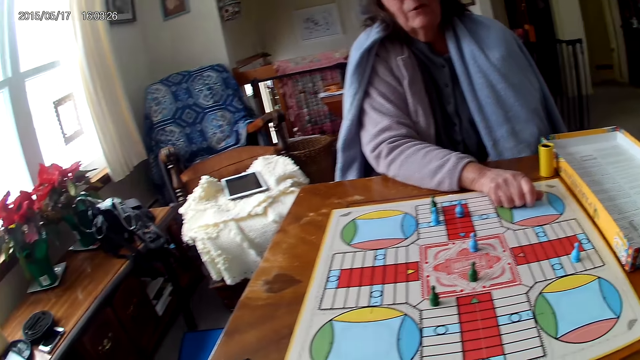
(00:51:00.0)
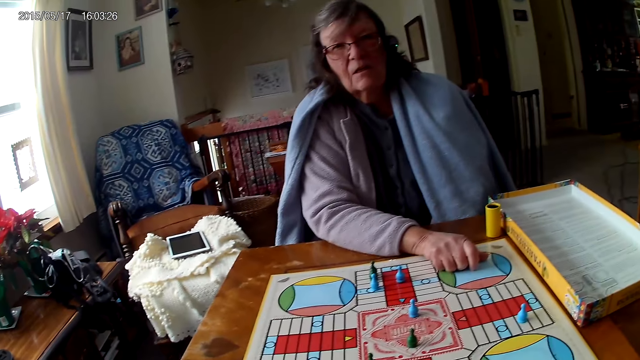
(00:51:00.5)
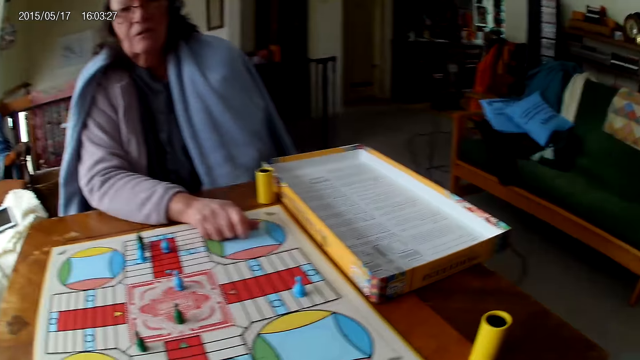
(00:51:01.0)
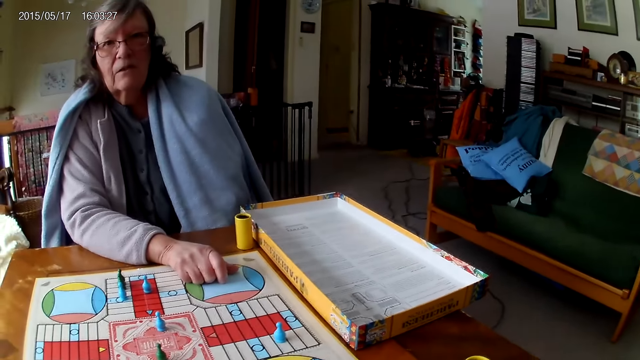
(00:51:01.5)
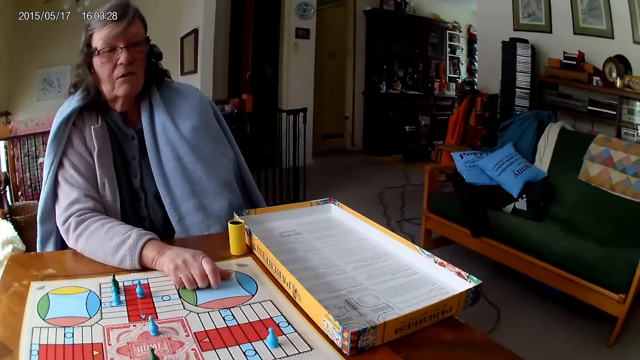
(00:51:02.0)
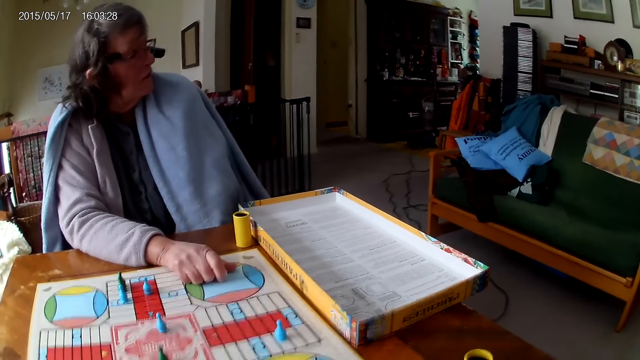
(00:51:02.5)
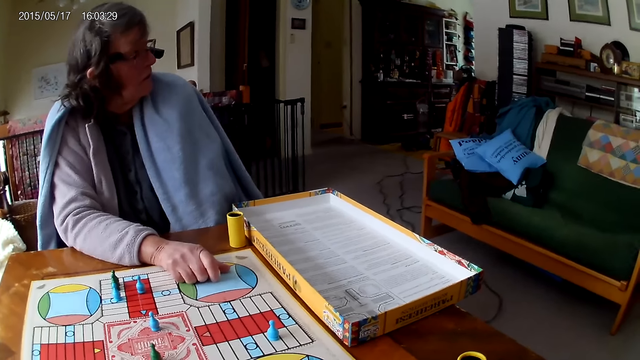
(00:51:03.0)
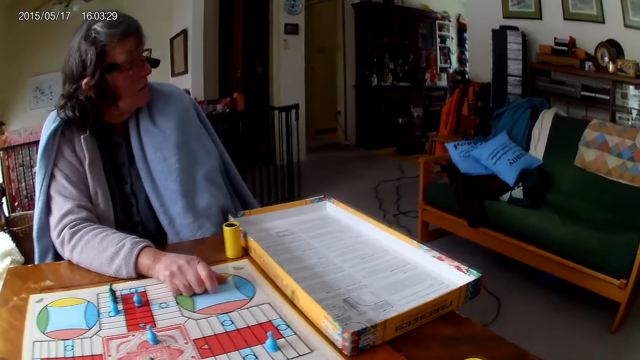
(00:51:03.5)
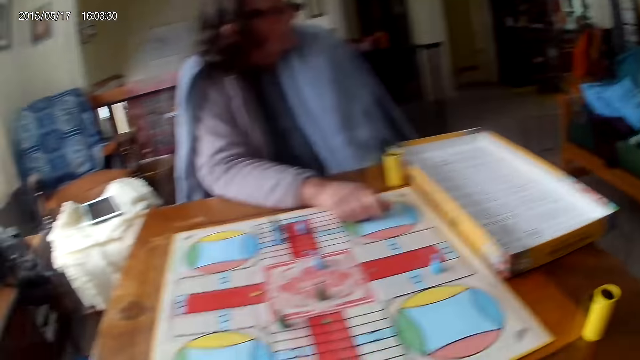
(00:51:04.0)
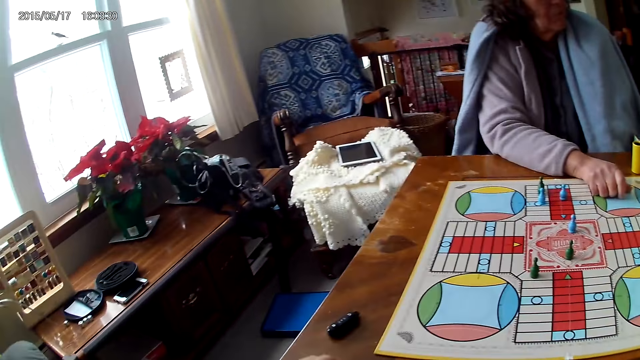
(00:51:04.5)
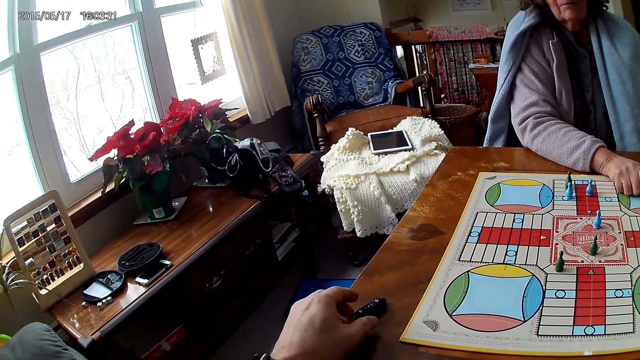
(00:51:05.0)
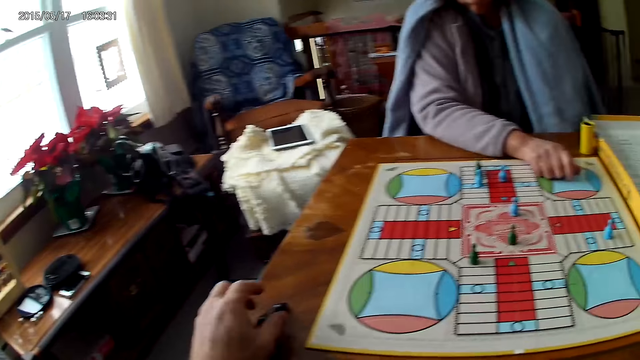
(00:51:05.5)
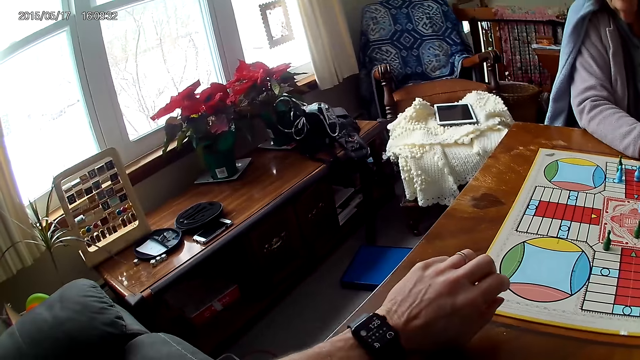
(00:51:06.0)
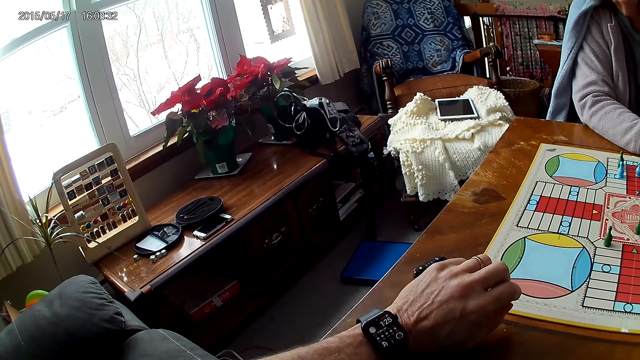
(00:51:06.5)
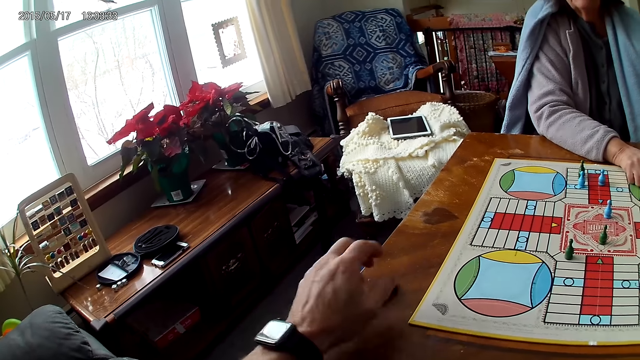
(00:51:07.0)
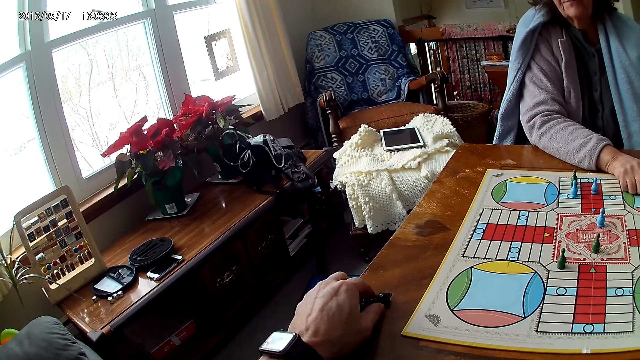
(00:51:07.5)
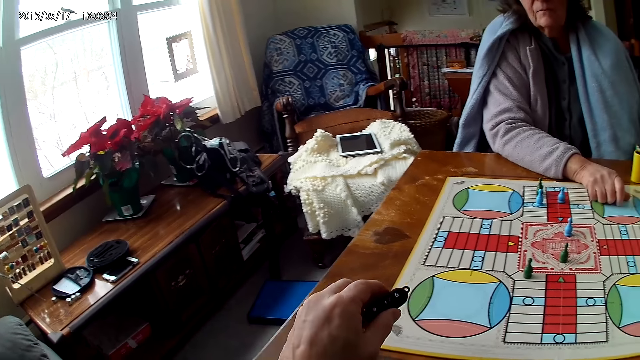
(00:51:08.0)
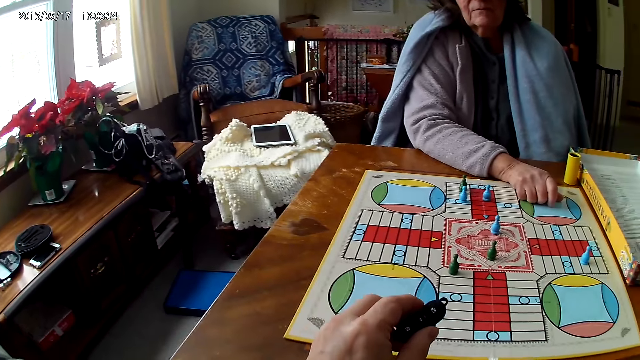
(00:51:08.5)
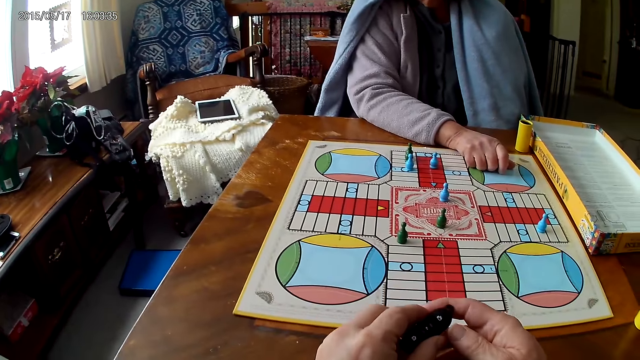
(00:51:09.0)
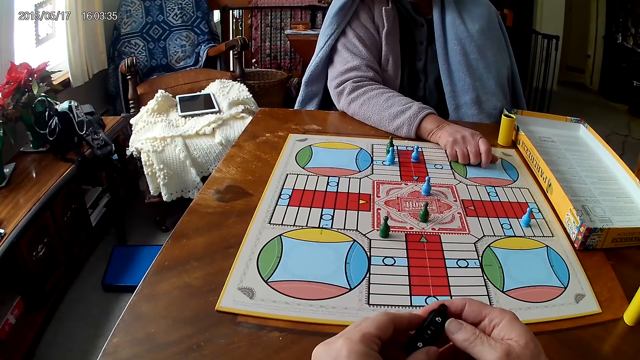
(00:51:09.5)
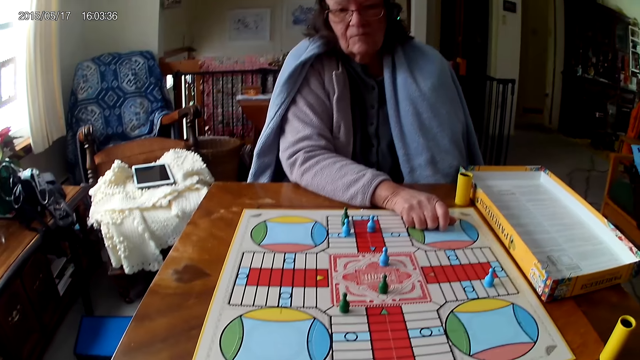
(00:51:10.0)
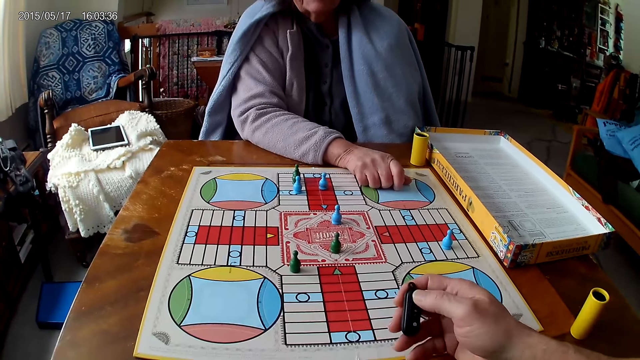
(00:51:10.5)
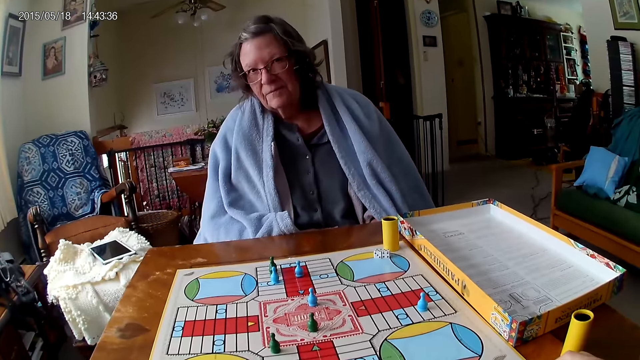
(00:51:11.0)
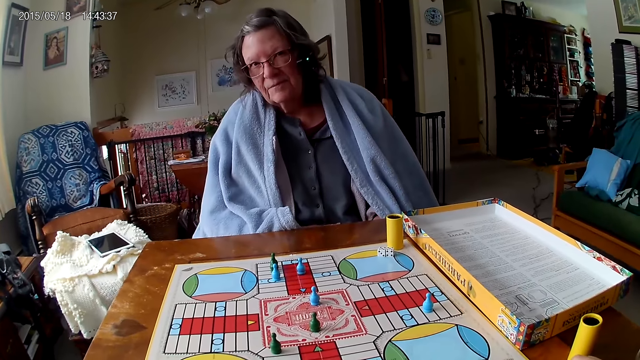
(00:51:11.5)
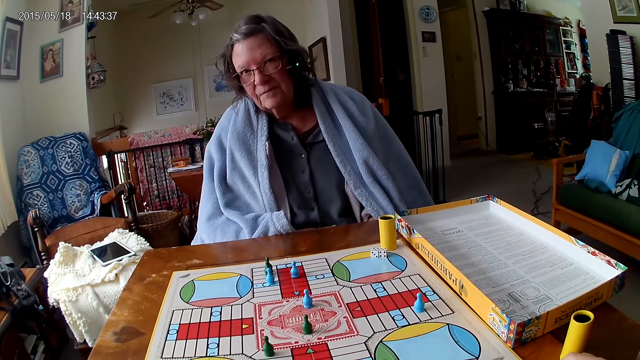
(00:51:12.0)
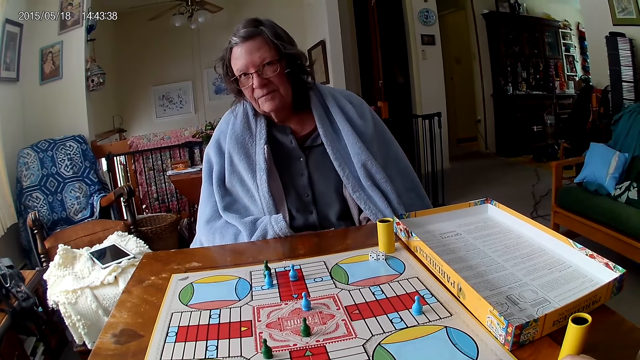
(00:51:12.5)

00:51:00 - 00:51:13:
The camera wearer touches a car key on the table with his right hand. He looks at the watch. He picks the car key from the table with his right hand. He passes the car key in his left hand to his right hand. He presses the car key with his right hand.

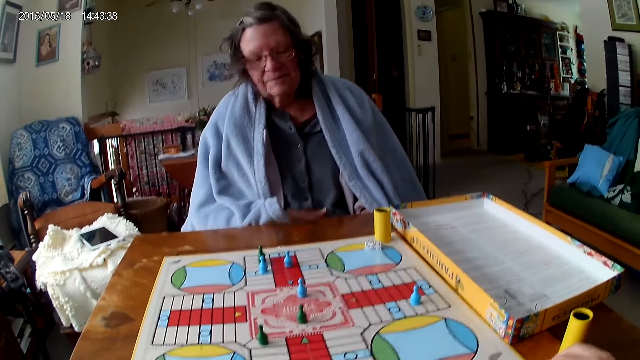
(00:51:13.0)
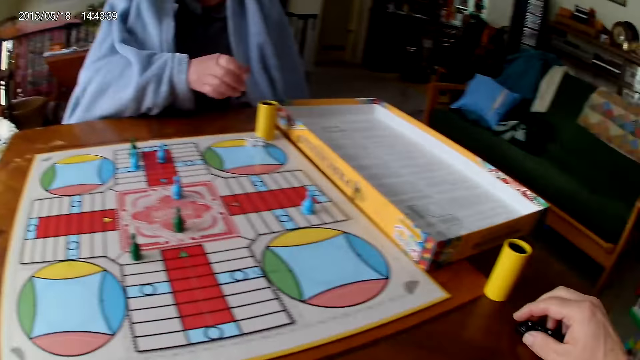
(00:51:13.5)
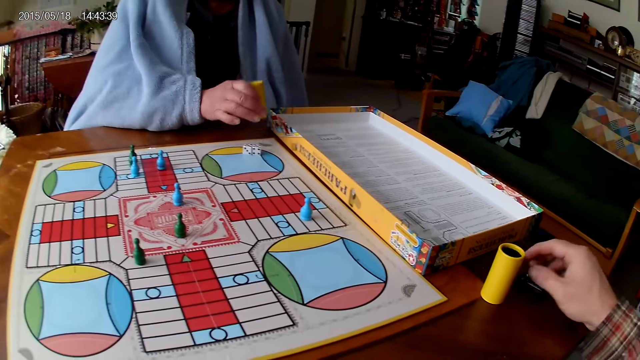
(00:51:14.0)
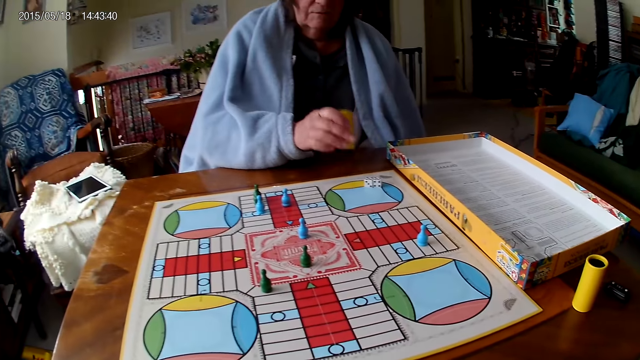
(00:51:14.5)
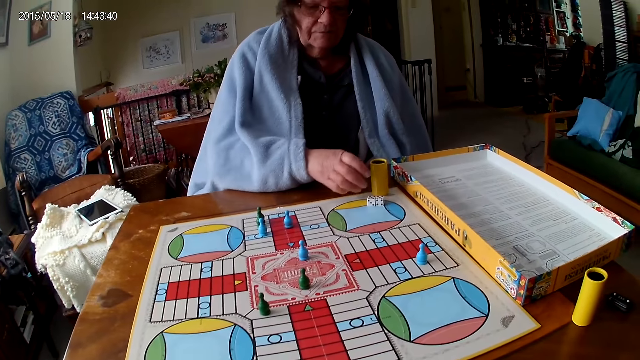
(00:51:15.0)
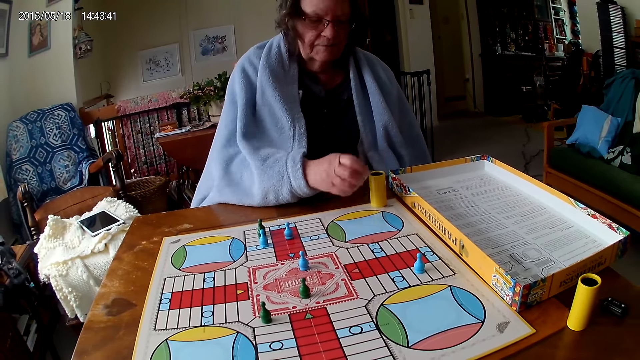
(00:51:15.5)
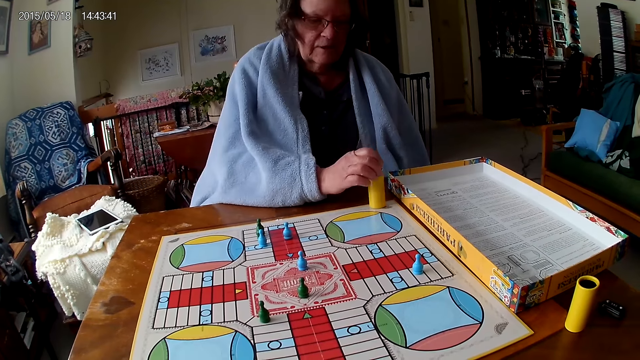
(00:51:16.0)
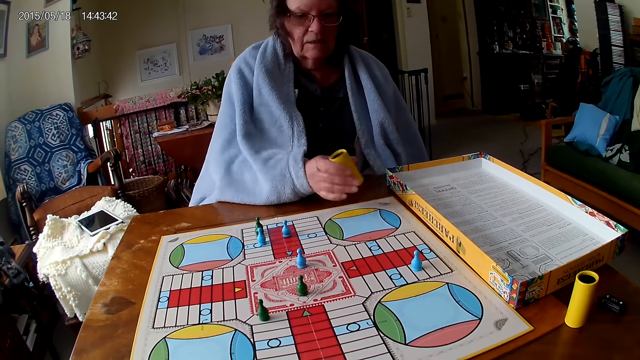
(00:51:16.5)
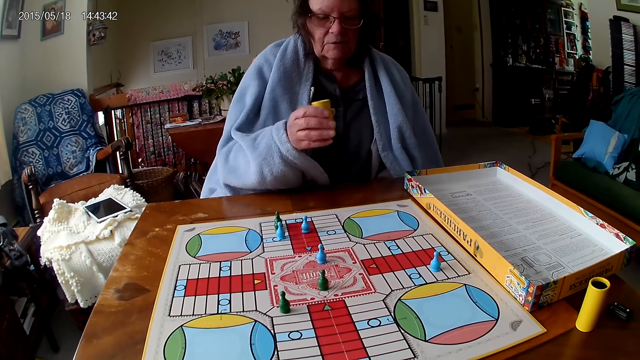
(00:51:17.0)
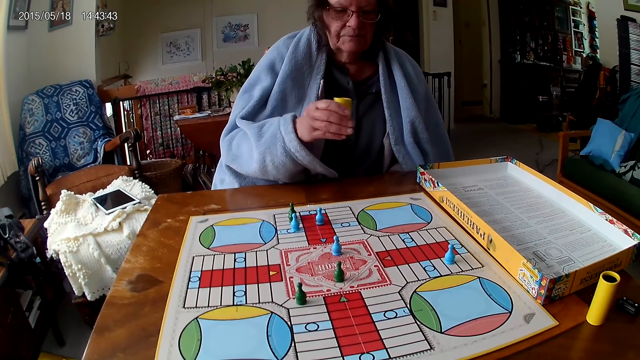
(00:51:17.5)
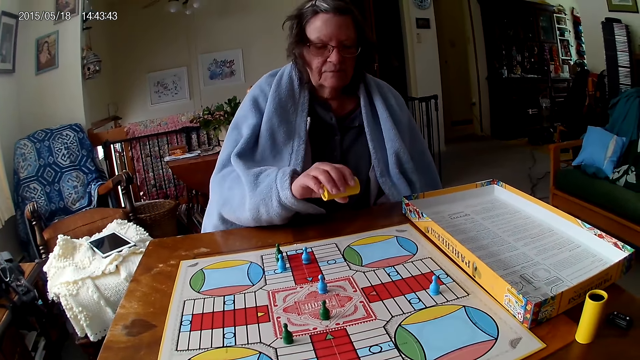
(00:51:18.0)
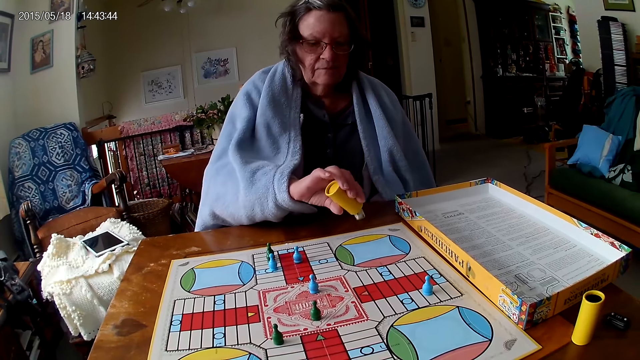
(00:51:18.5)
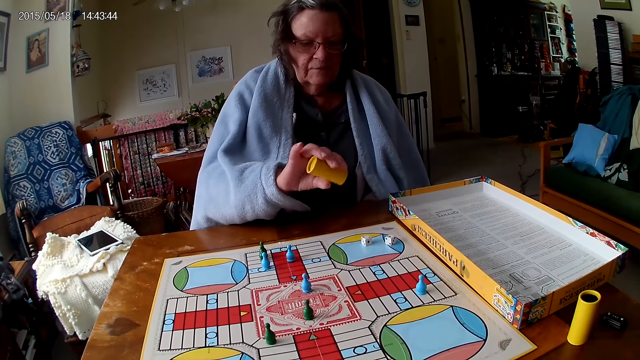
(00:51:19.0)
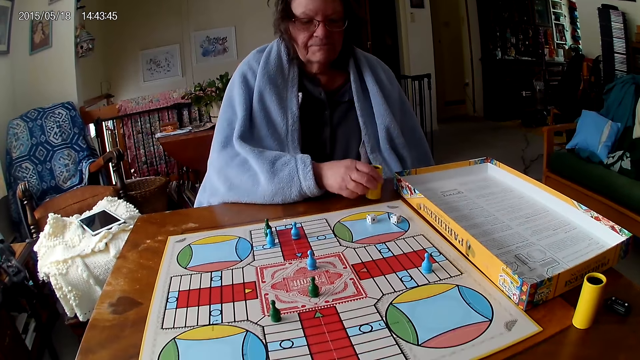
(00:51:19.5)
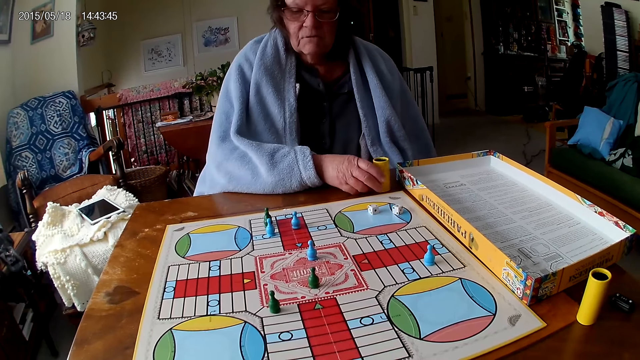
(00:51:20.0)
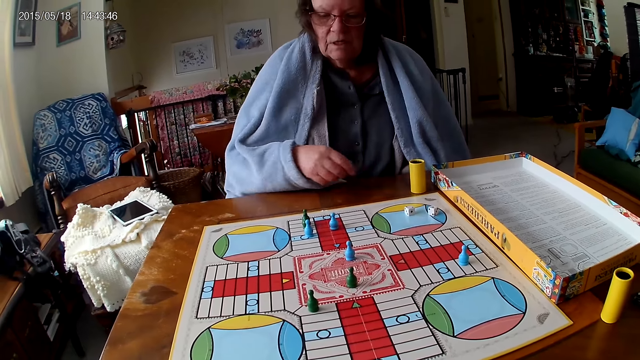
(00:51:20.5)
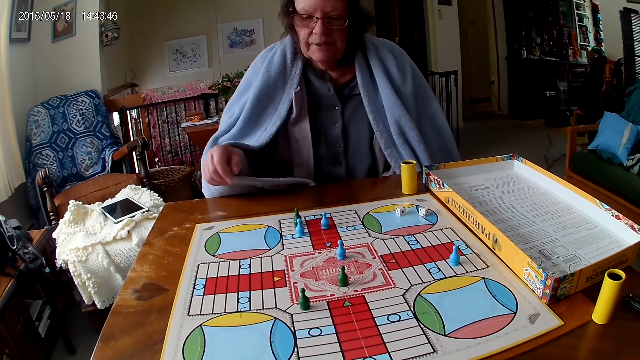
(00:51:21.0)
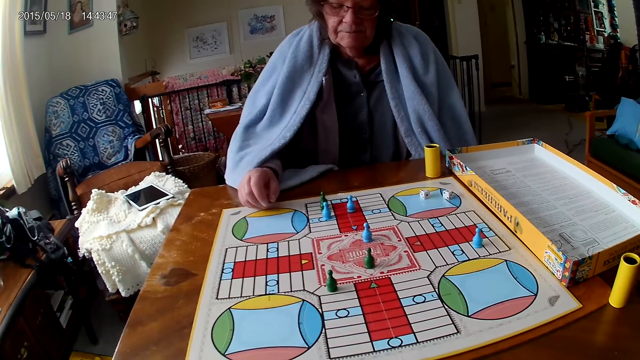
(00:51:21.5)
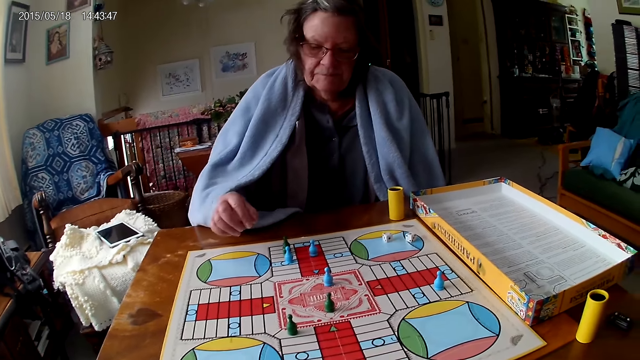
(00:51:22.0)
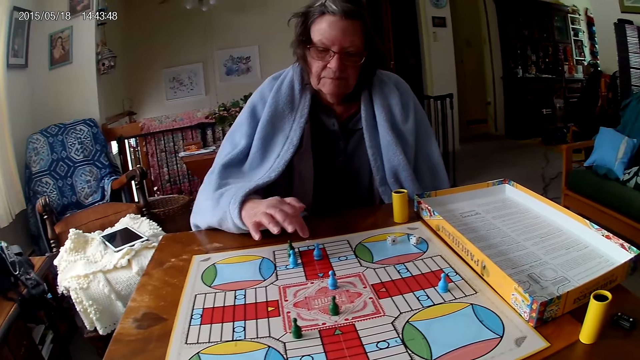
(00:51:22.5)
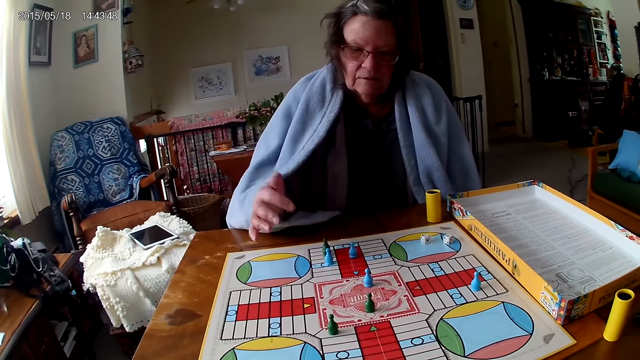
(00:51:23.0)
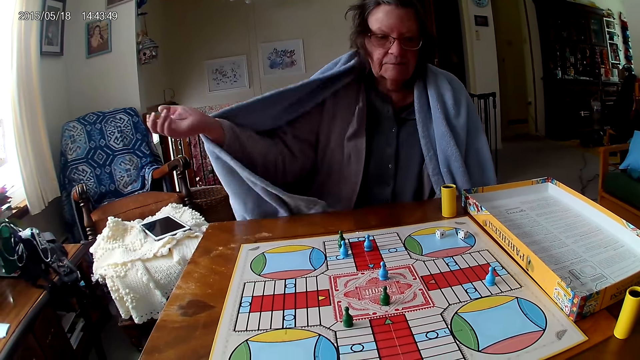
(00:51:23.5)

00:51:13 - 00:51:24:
The camera wearer moves the car key on the table with his right hand. A woman picks up the dice cup from the table with her right hand. The woman shakes the dice cup in her right hand. The camera wearer puts something at the table. The woman drops the dice cup on the ludo board with her right hand. The woman packs dice from the ludo board on the table with her right hand. The woman puts the dice in the dice cup on the table with her right hand. The woman picks up the dice cup from the ludo board with her right hand. The woman shakes the dice cup in her right hand. The woman pours the dice in the dice cup on the ludo board with her right hand. The woman drops the dice cup on the table with her right hand. The woman touches the ludo board with her right hand.
